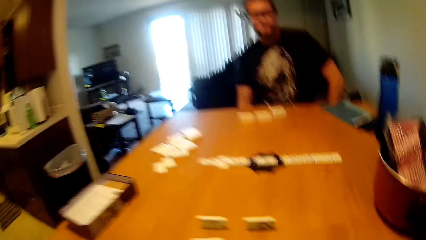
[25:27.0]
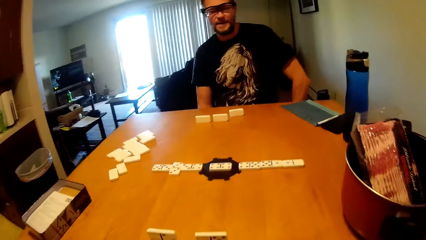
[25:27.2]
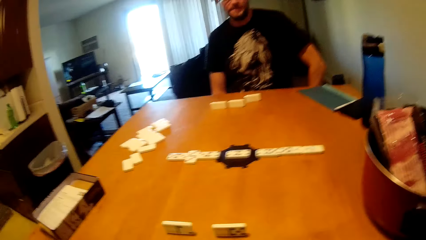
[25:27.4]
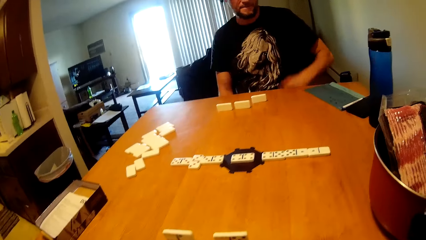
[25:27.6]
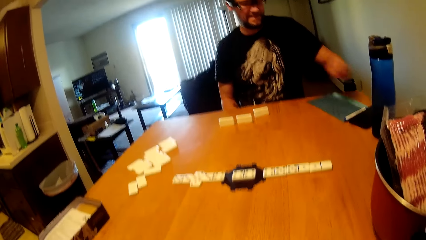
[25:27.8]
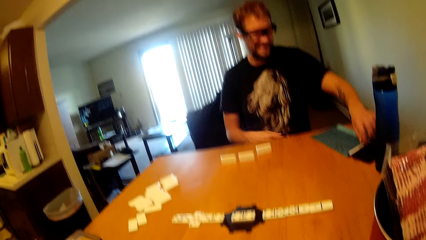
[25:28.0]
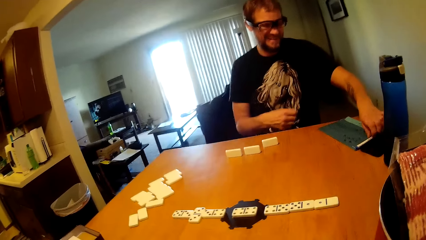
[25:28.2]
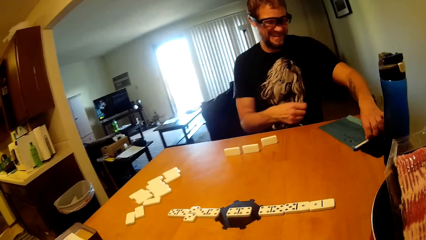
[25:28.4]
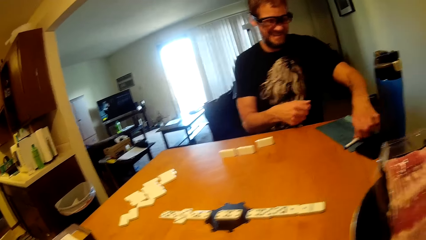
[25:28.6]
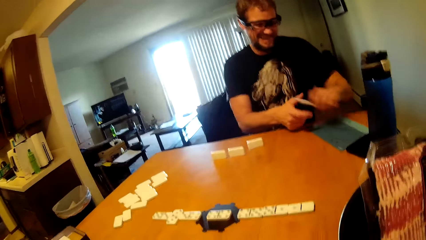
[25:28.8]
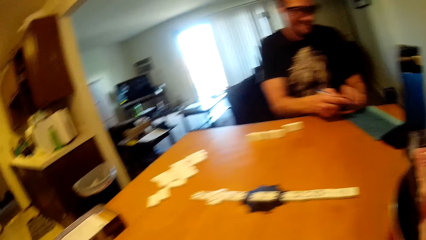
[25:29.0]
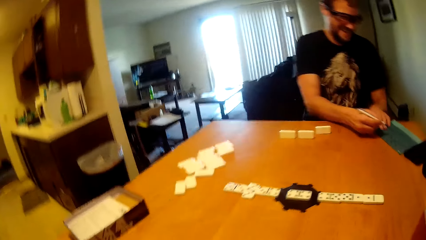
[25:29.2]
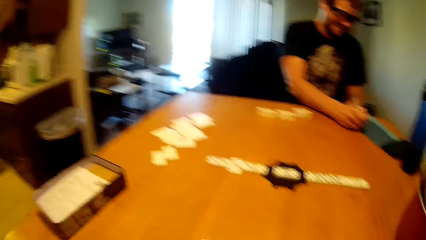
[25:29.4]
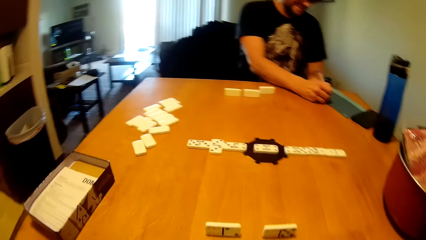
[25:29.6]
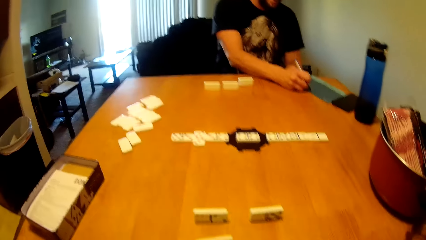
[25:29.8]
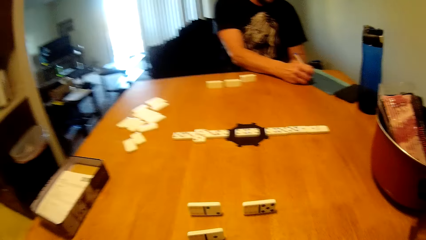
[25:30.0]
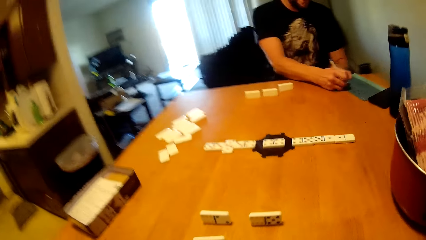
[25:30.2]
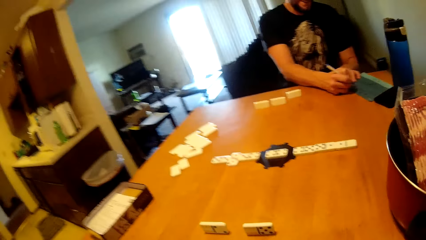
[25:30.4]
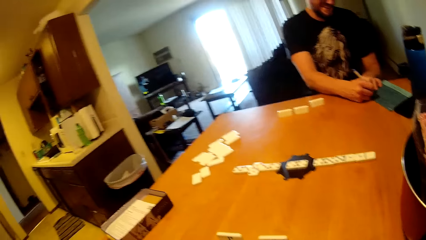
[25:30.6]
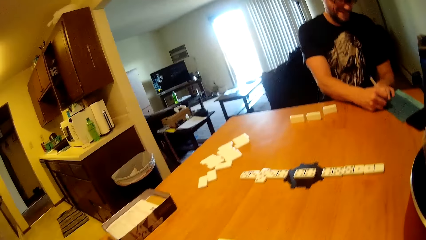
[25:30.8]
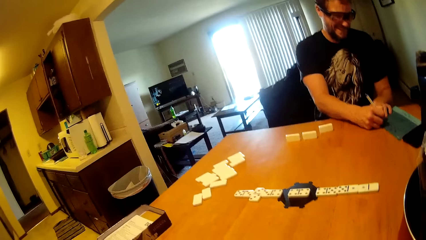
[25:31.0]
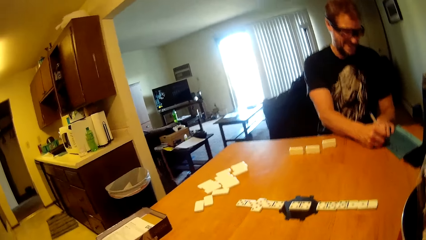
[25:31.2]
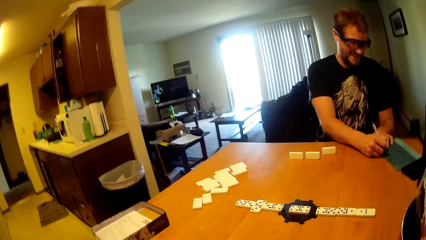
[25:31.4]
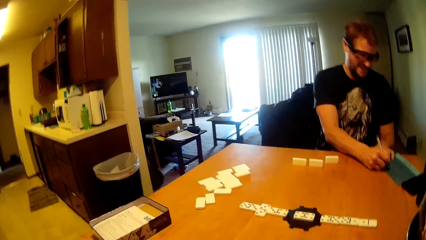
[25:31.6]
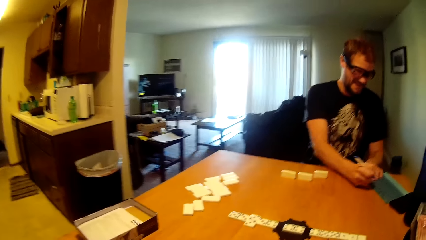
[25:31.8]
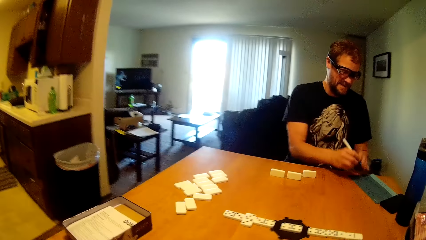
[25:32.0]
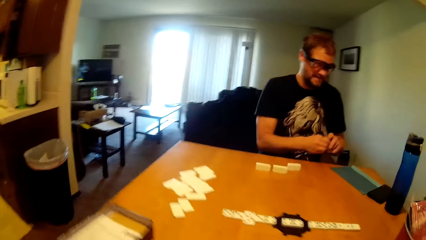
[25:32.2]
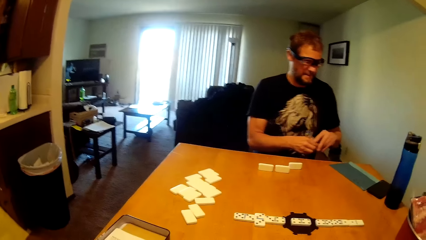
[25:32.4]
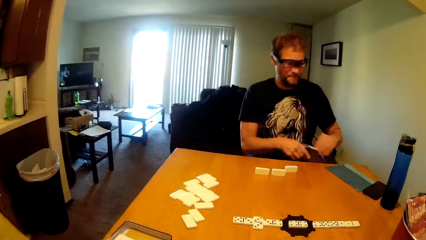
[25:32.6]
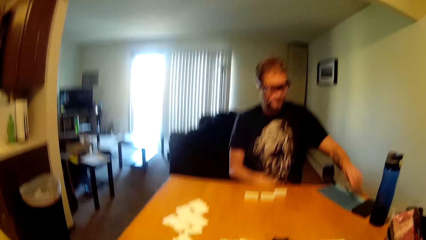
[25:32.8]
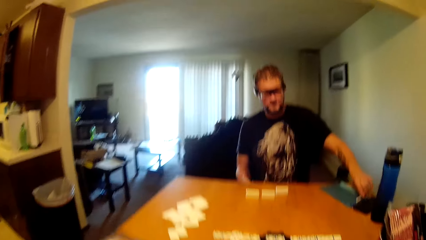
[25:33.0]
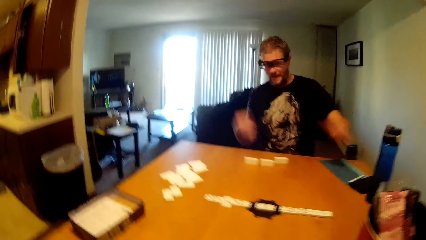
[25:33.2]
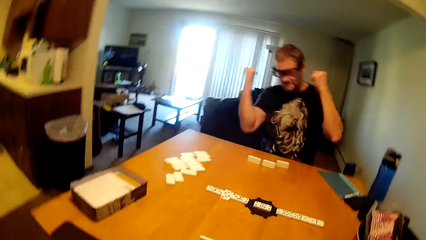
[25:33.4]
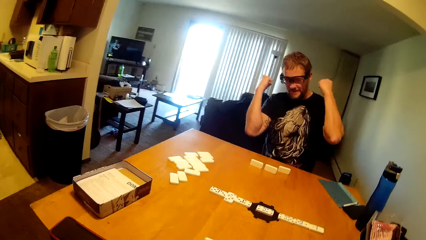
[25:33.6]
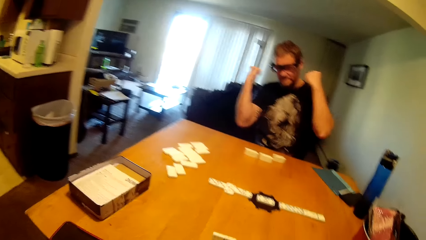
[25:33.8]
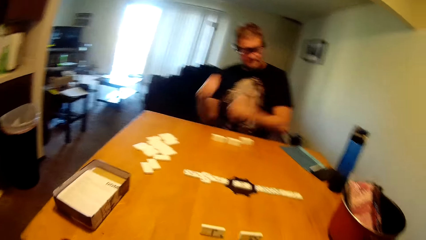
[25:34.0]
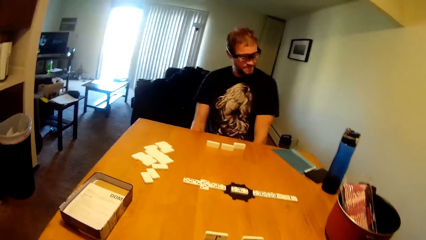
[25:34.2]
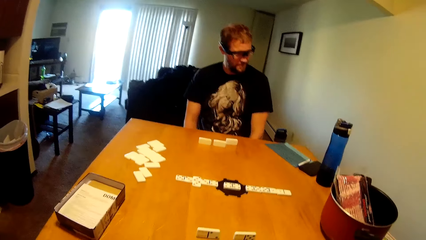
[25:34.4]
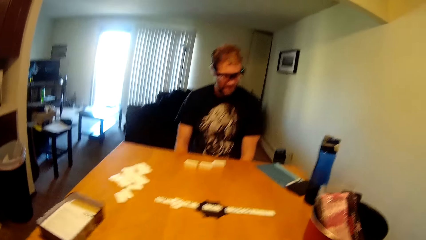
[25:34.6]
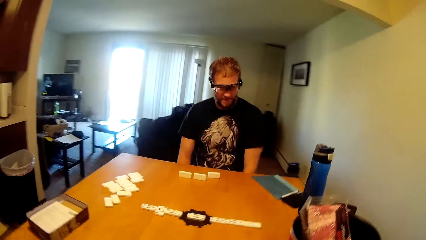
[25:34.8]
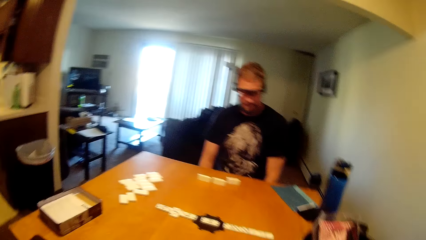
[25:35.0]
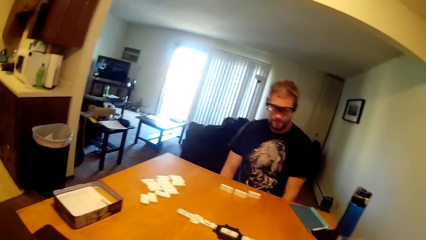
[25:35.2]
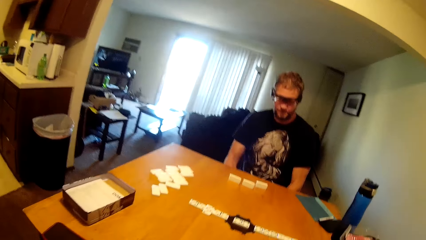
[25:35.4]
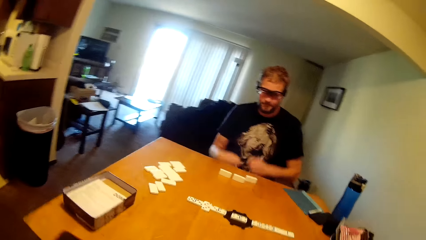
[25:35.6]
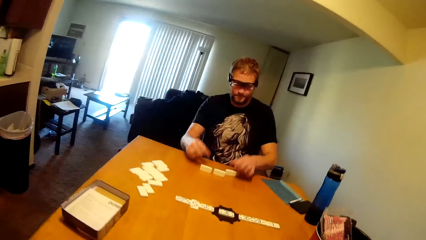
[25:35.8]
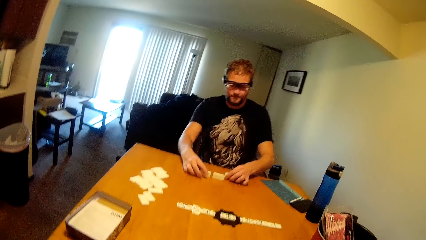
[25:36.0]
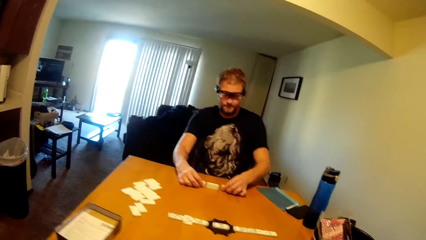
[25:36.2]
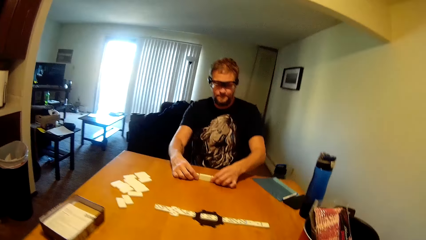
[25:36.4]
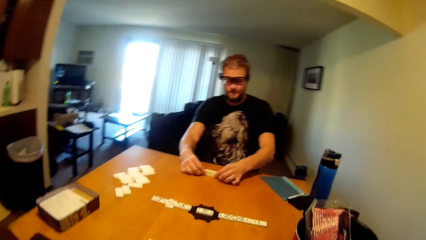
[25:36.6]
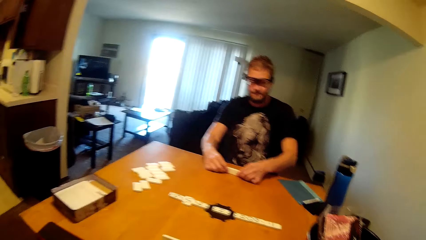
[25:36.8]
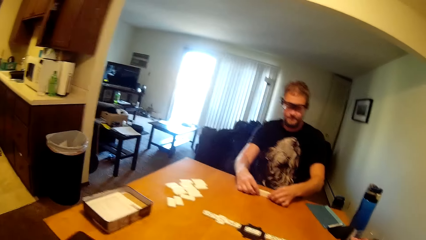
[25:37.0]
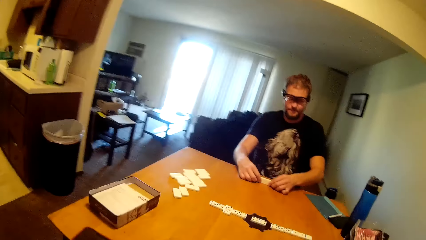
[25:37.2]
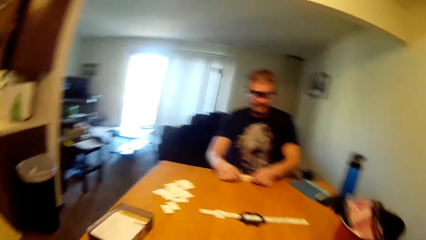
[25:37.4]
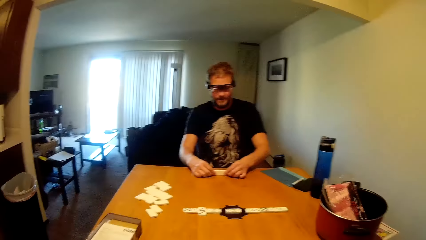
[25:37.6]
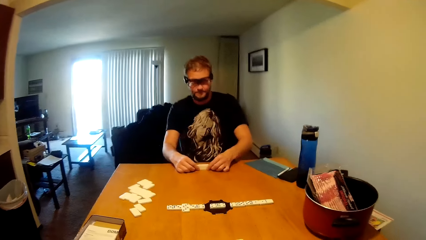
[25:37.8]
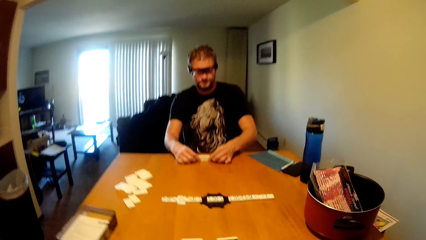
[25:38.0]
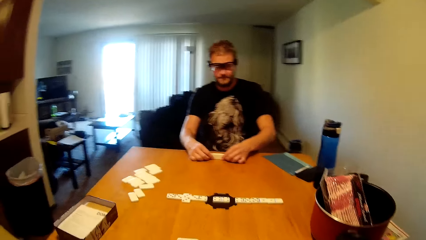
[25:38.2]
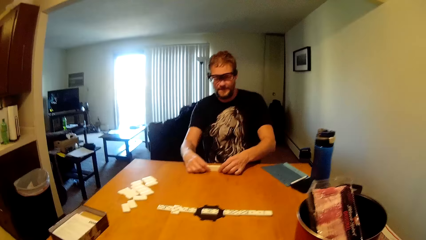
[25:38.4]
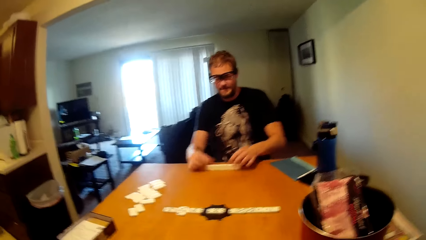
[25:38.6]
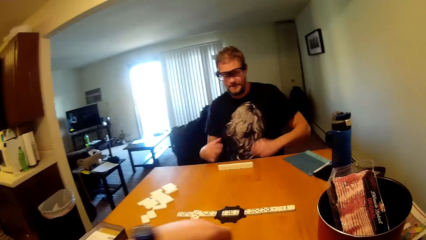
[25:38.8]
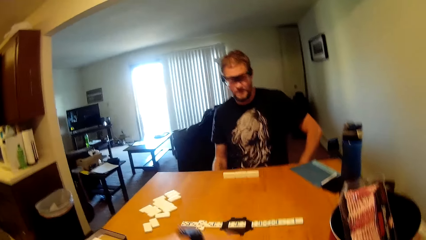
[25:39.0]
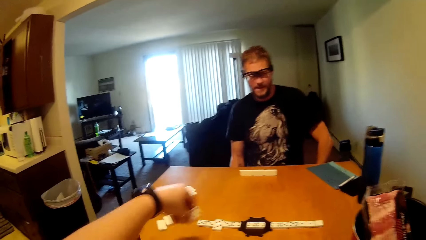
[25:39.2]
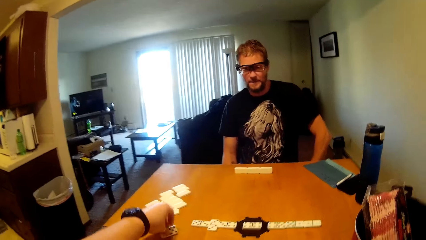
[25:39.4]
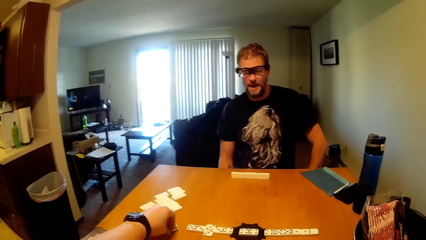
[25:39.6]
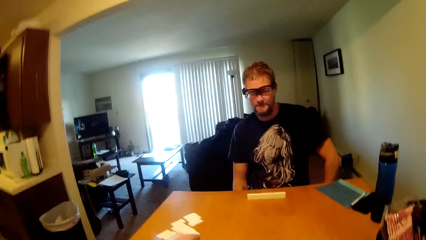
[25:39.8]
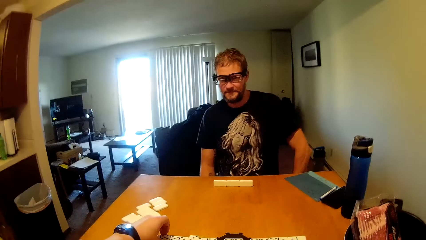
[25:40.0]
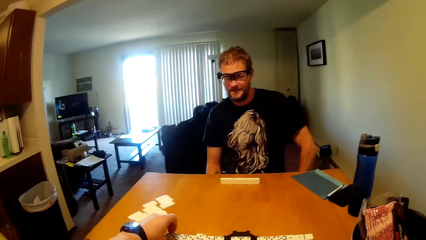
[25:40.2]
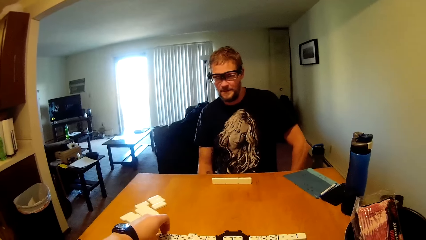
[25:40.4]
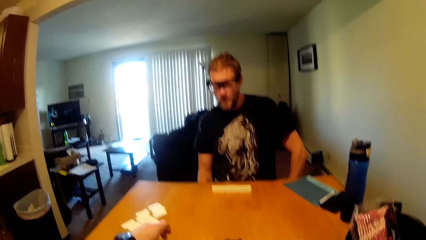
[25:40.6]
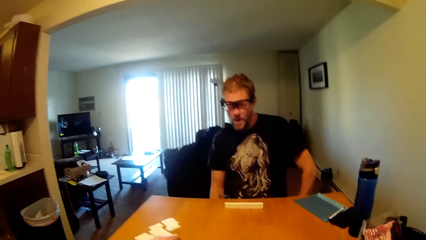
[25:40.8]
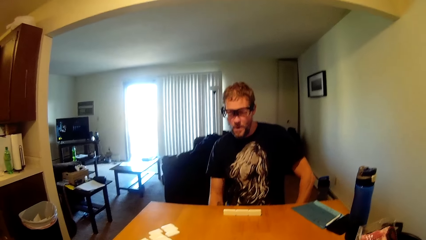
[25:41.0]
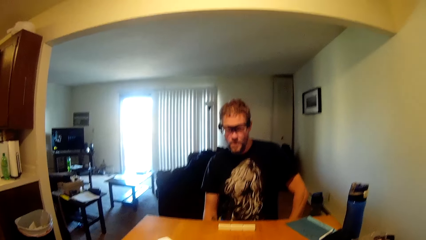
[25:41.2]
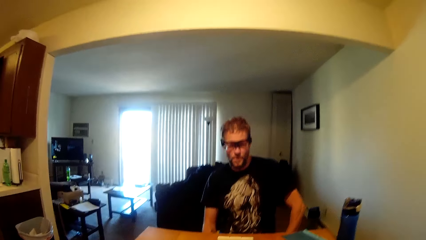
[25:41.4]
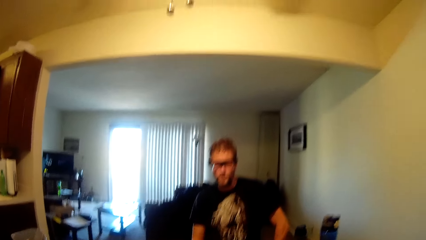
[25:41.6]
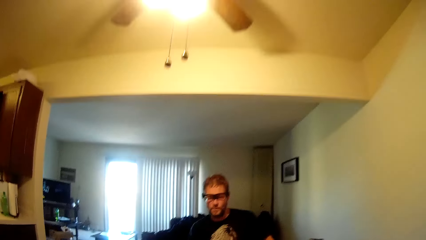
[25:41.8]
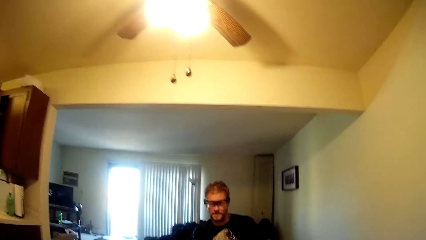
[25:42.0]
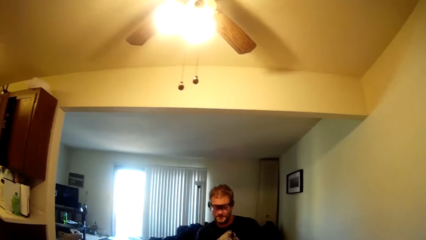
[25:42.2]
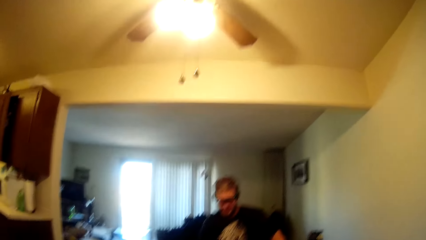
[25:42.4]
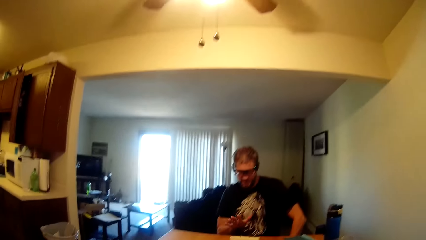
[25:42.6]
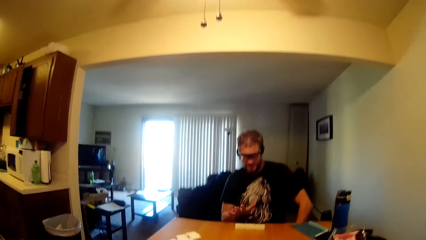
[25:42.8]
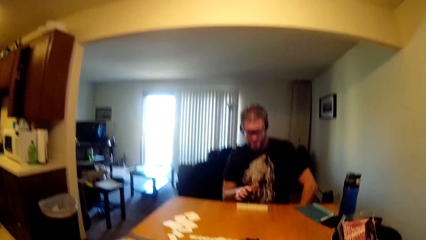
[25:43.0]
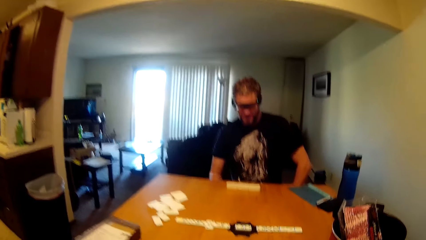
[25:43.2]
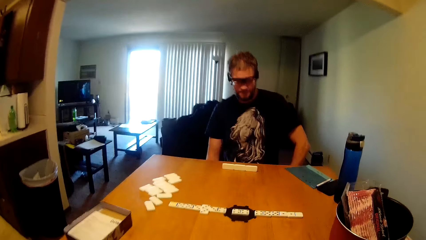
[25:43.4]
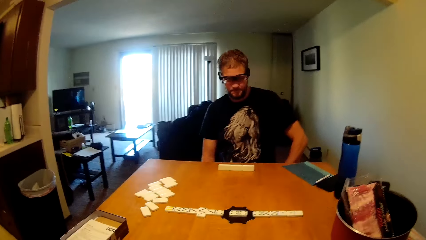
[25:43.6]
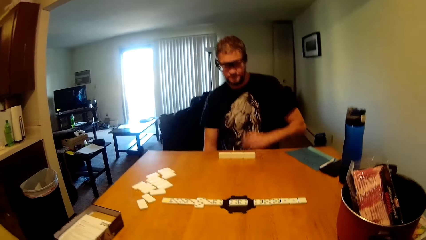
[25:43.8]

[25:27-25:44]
A man picks a pen from the table. The camera wearer picks a pen. The man writes on the file. The camera wearer writes down on a notebook. The man puts the pen down. The camera wearer puts down a dice. The man puts his hands up, arranges the dominoes on the table, and picks dices. The camera wearer displays a domino on the table and puts down a dice.
